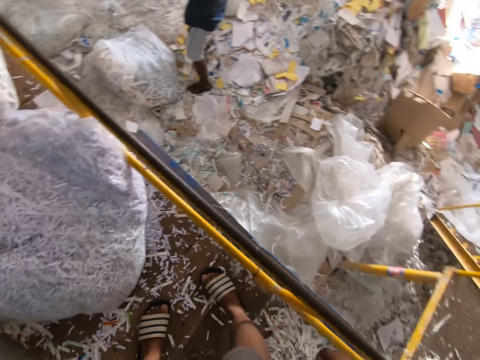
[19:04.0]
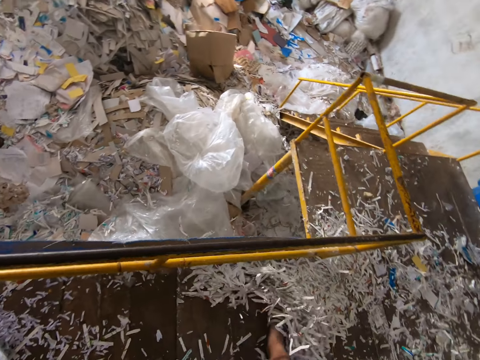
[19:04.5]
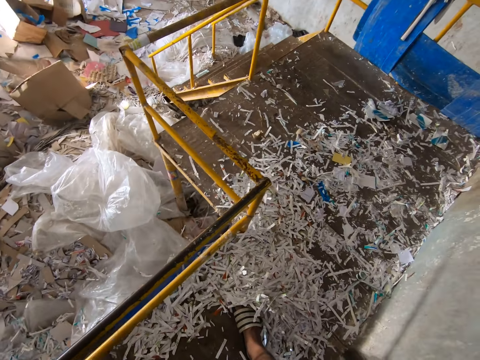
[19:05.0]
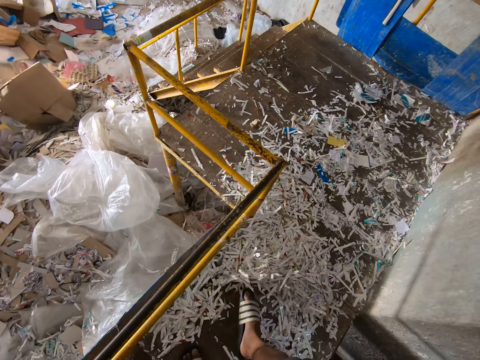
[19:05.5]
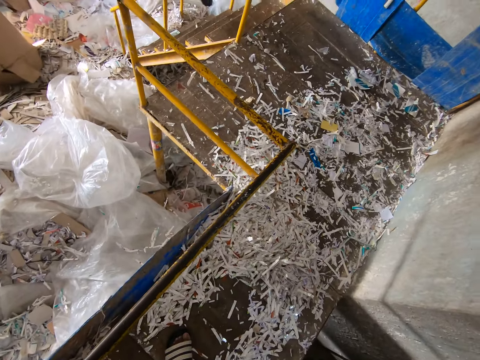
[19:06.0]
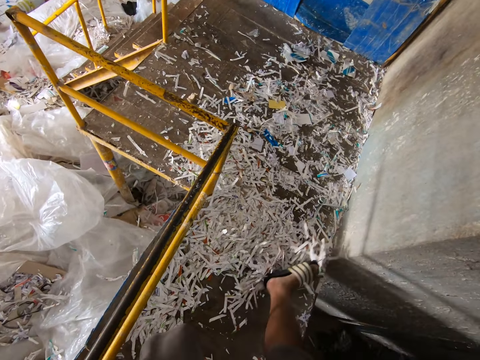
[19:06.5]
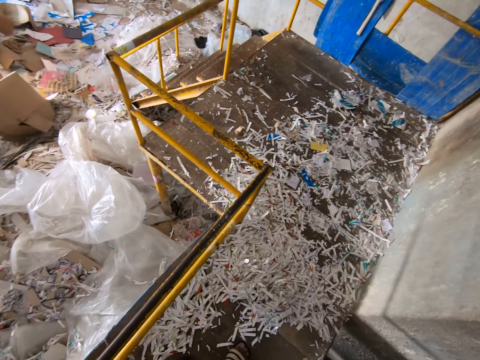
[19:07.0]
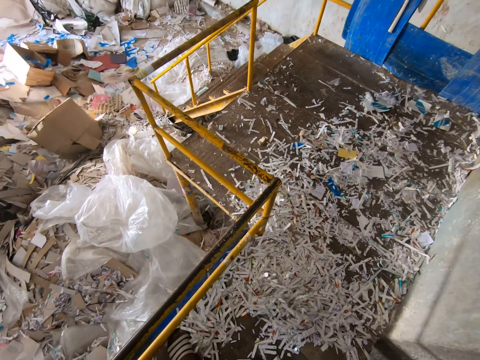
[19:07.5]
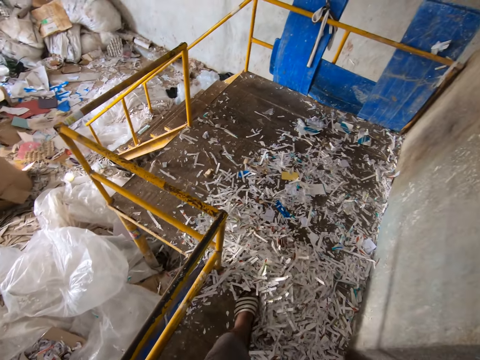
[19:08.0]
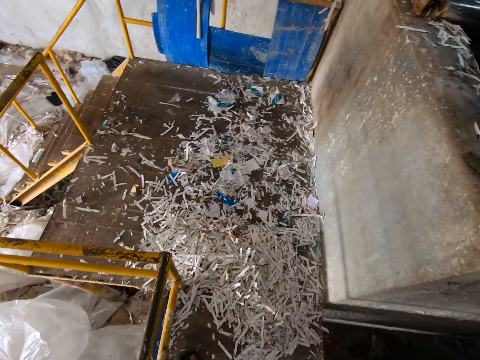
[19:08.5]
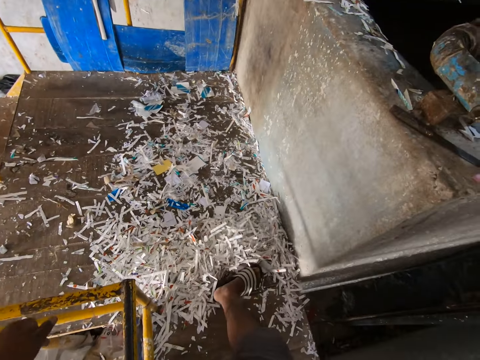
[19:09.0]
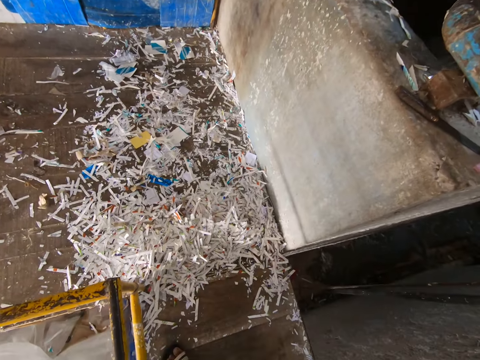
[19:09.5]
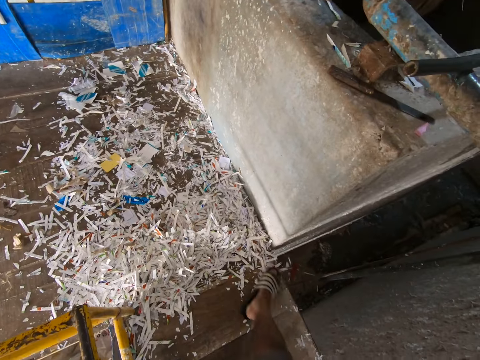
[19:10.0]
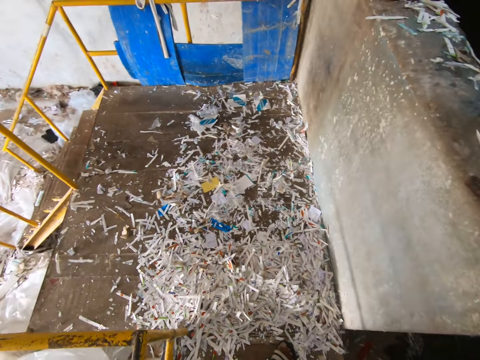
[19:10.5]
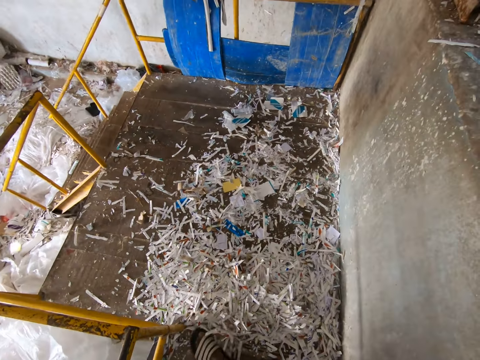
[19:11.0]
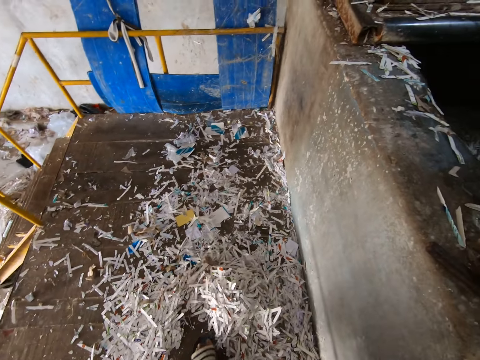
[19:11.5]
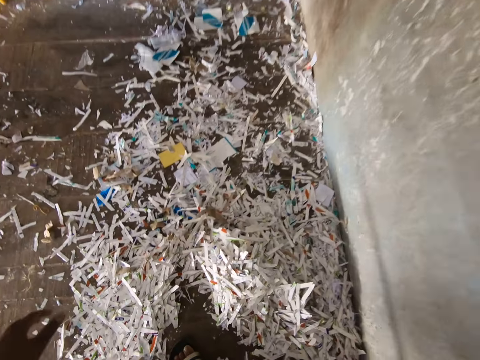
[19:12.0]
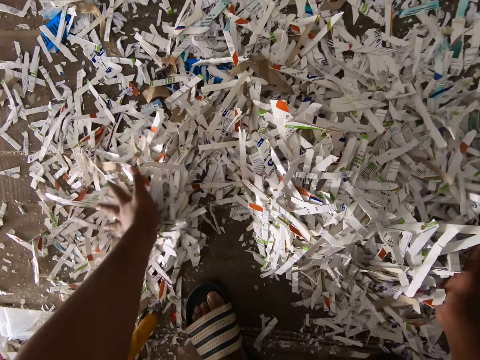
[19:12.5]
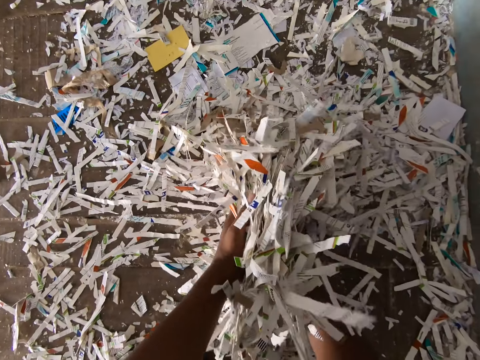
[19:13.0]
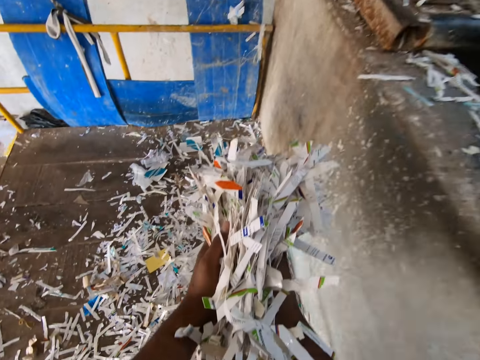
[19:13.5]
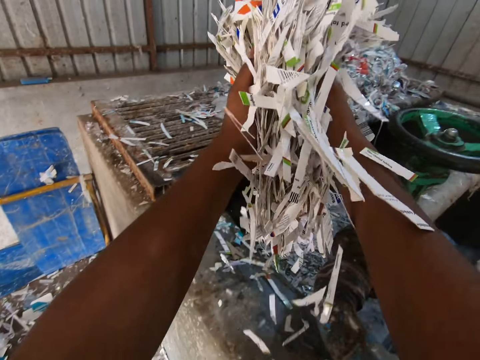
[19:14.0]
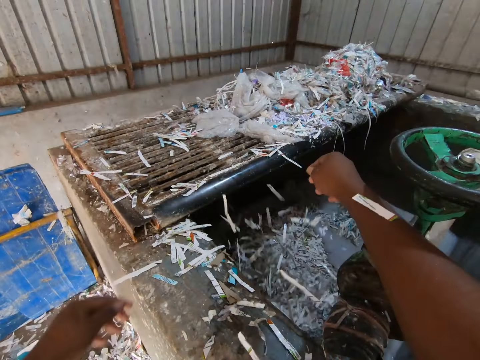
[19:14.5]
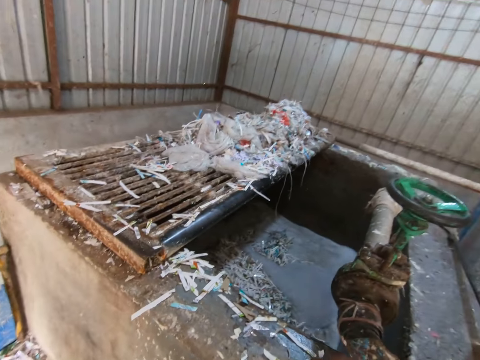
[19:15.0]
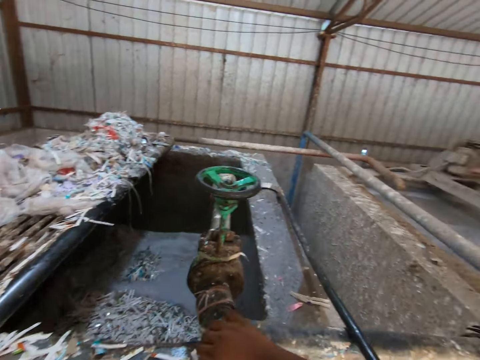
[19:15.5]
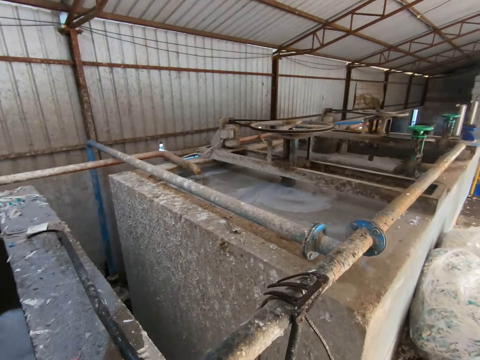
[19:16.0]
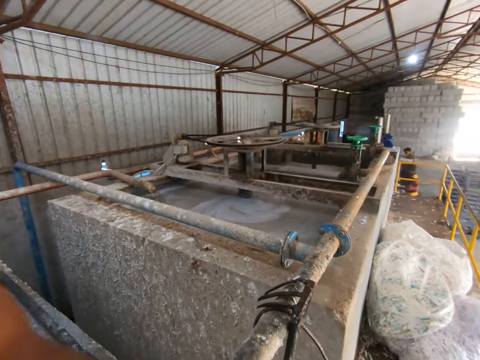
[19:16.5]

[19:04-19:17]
The camera wearer pushes some pieces of paper on the walk way with his right leg. He pushes some pieces of paper on the walk way with his left leg. He pushes some pieces of paper on the walk way with his right leg. He pushes some pieces of paper on the walk way with his left leg. He picks the pieces of paper from the walk way with both hands. He drops the pieces of paper in his hands into the paper pulp pool.

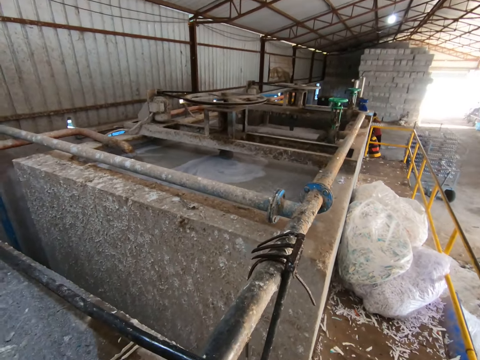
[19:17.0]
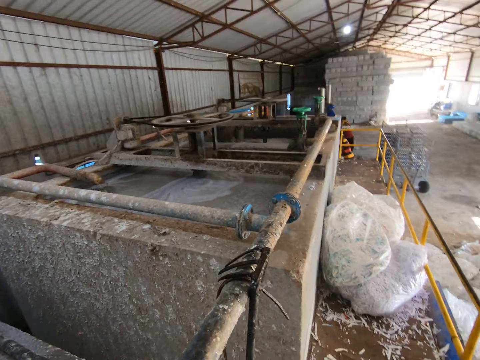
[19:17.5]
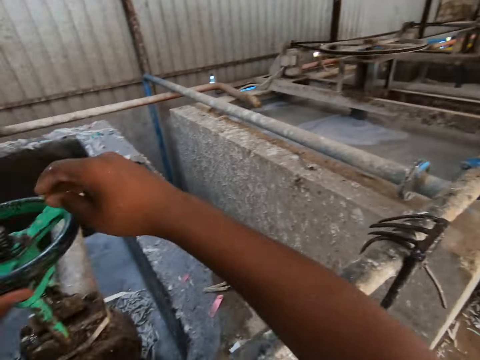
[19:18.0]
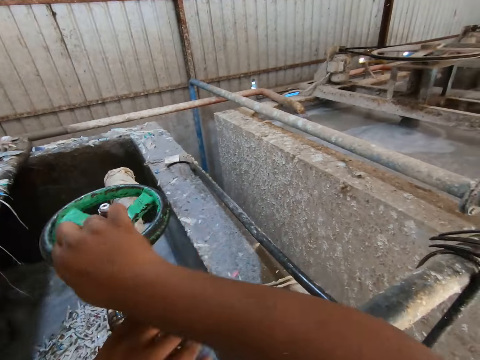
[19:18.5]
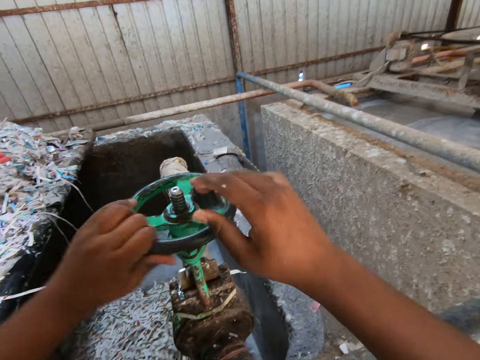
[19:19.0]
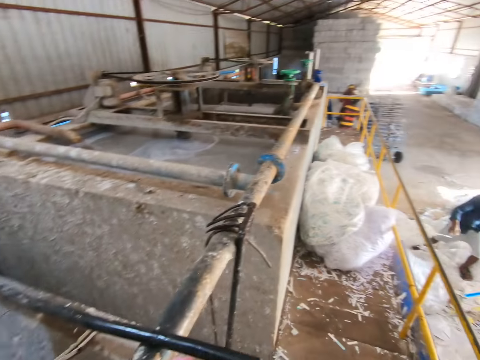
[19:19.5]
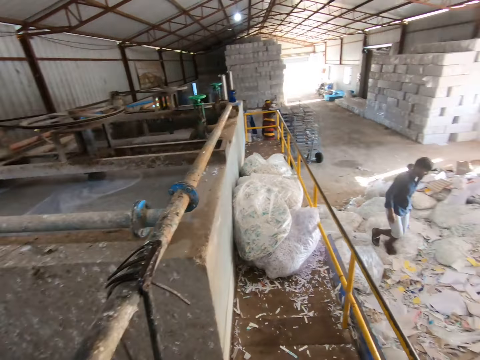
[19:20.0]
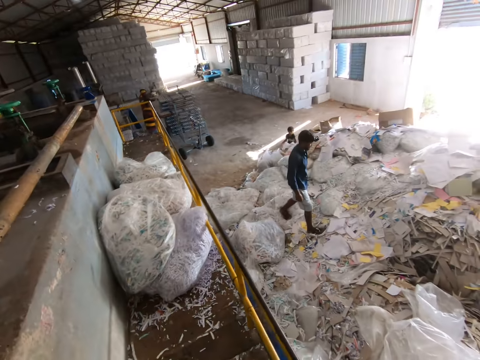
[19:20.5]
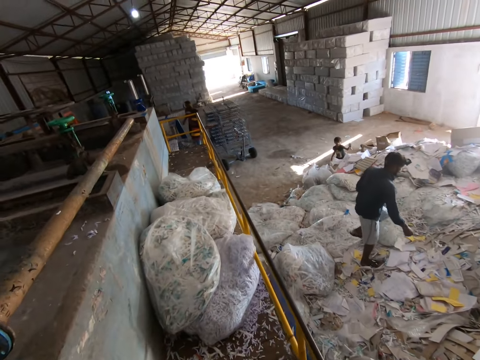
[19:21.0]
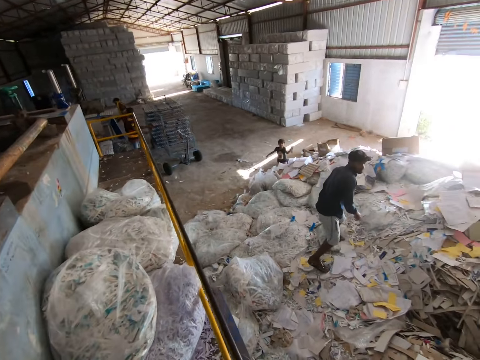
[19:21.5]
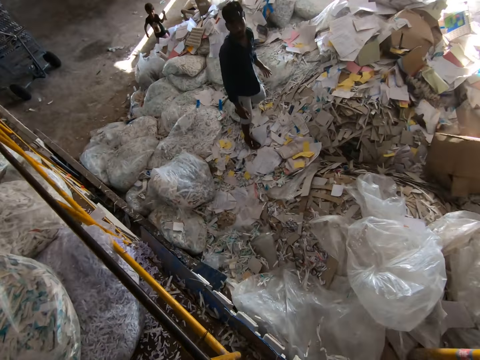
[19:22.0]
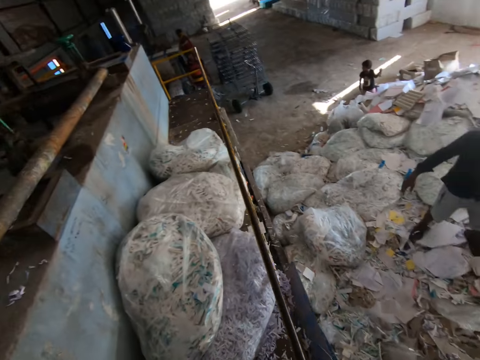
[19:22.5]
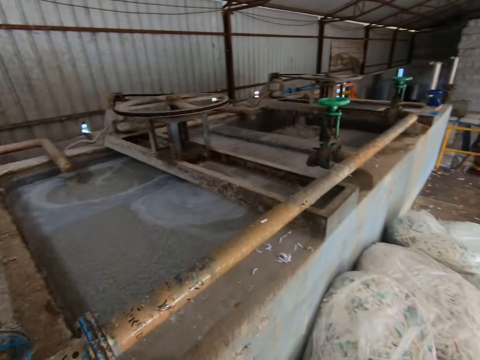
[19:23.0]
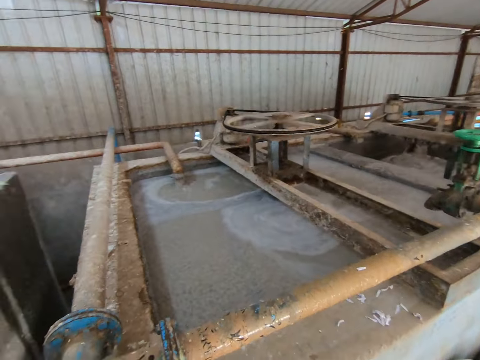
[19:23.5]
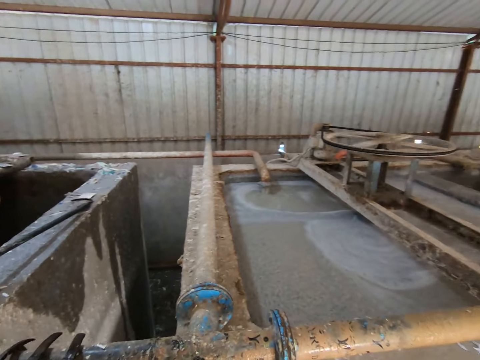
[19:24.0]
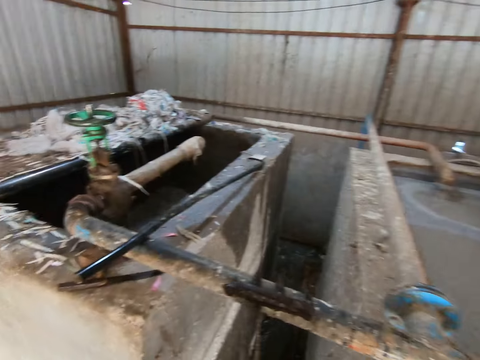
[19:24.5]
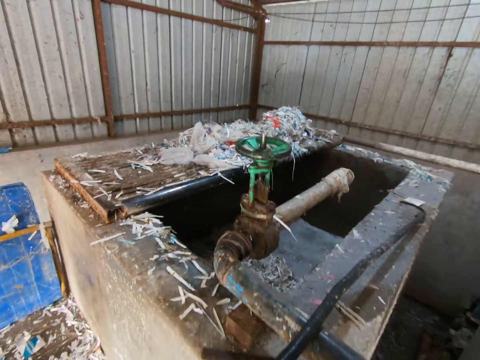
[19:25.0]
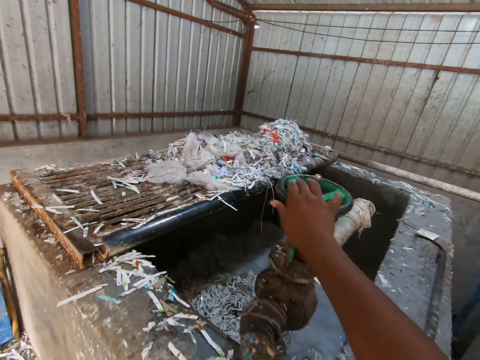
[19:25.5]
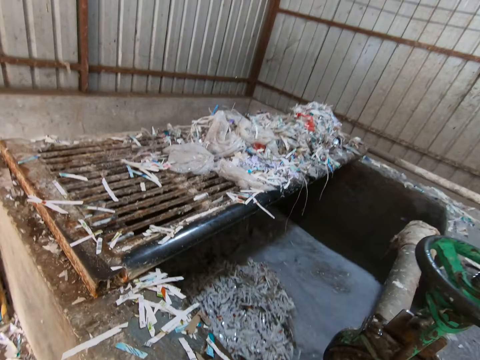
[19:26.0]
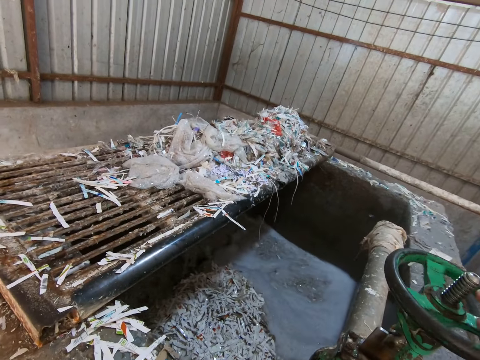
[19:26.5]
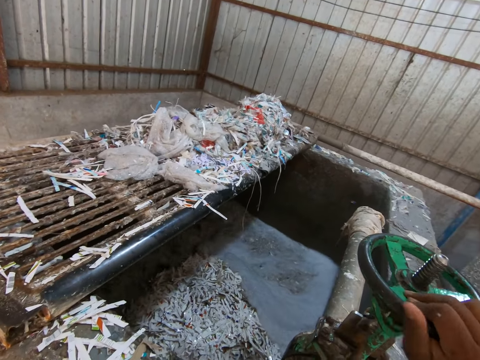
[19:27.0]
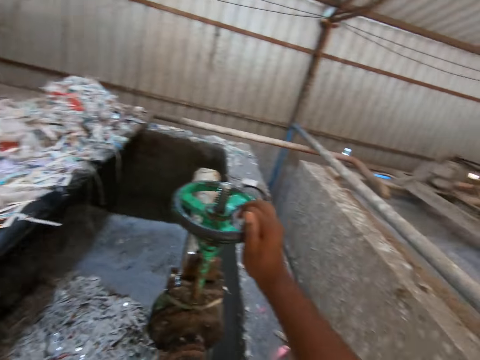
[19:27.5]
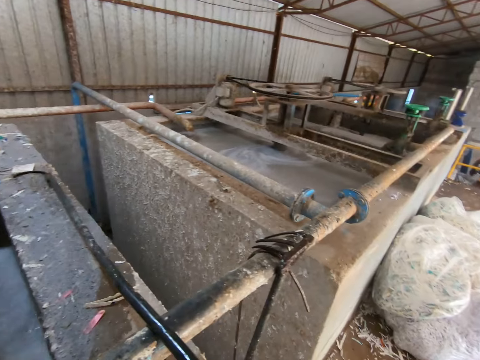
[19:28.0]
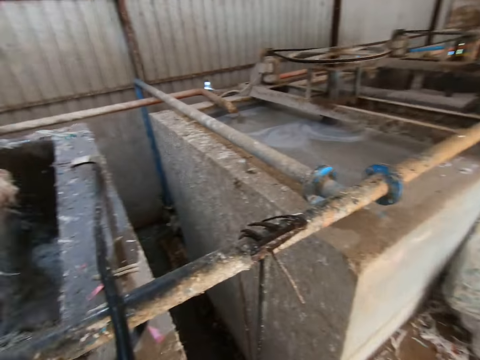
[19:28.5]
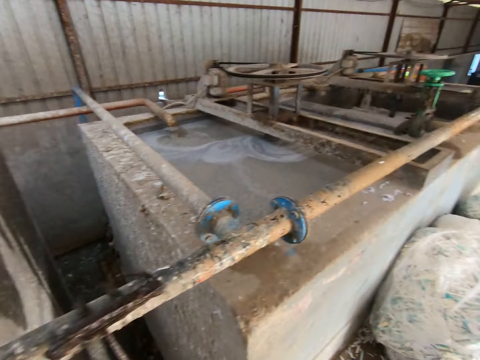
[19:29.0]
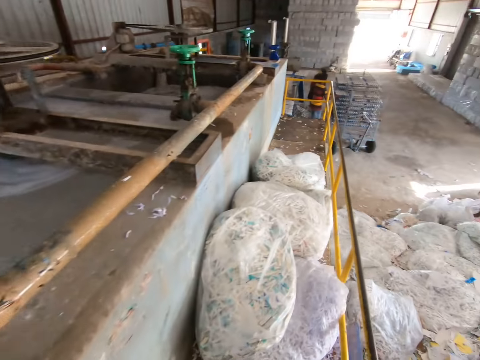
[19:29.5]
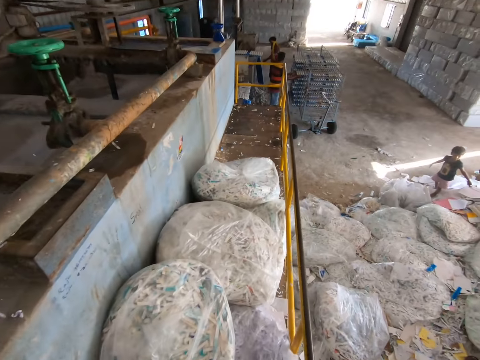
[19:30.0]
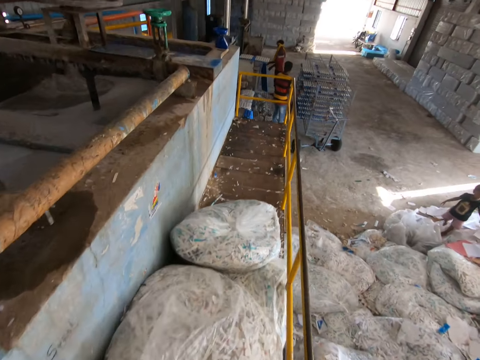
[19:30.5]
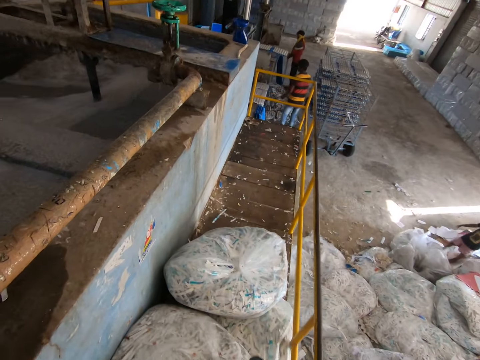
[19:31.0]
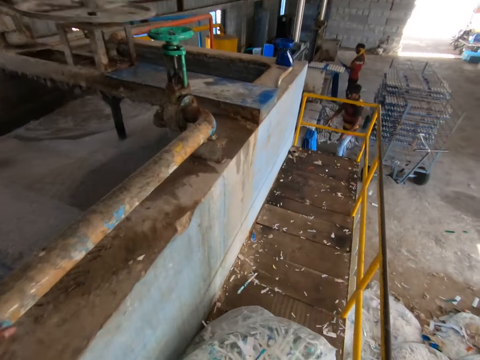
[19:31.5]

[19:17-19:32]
The camera wearer turns a pipe valve with both hands. He talks to the man. He turns the pipe valve with his right hand. A boy walks over a bag of paper waste on the floor. The camera wearer walks over some bags of paper waste on the walk way.
